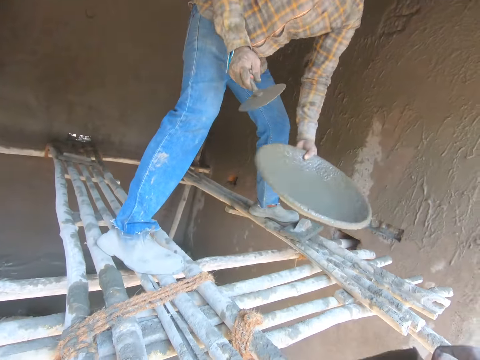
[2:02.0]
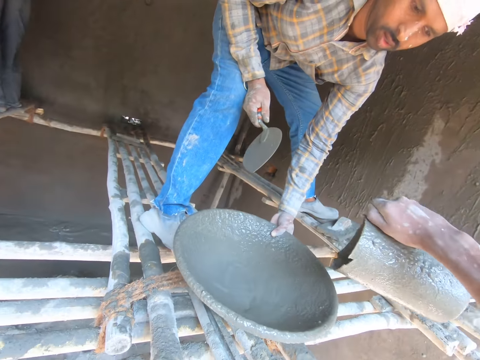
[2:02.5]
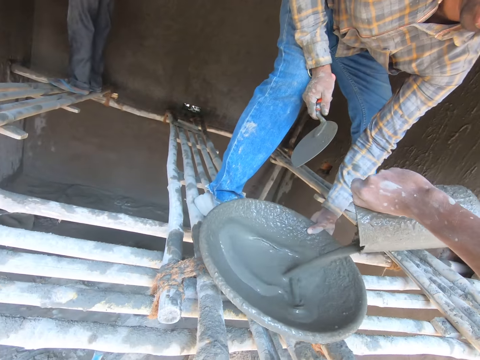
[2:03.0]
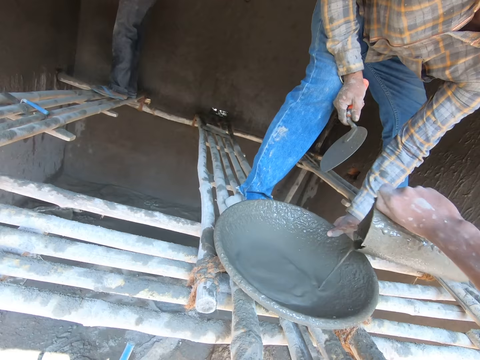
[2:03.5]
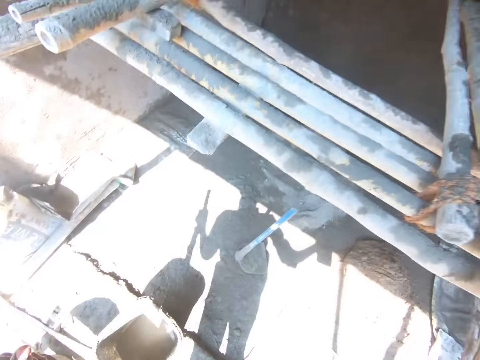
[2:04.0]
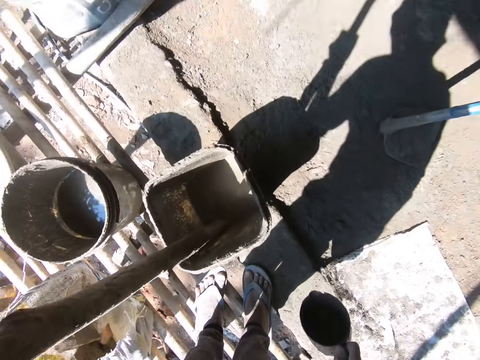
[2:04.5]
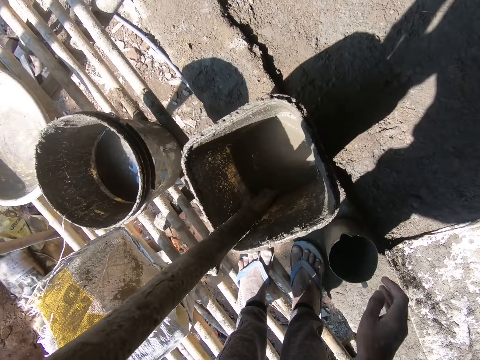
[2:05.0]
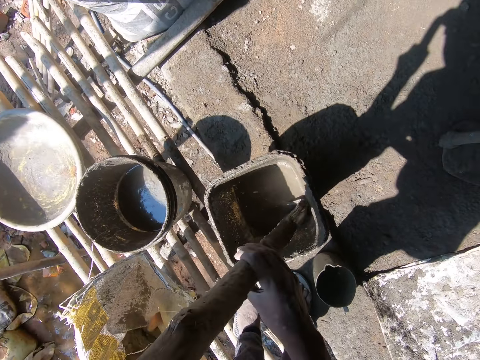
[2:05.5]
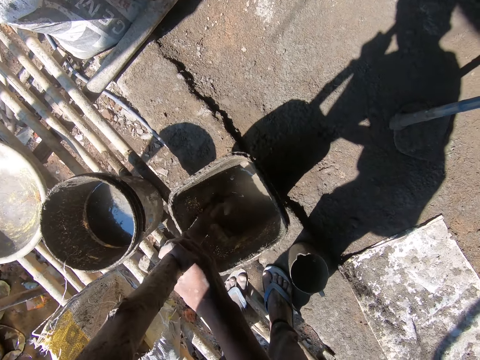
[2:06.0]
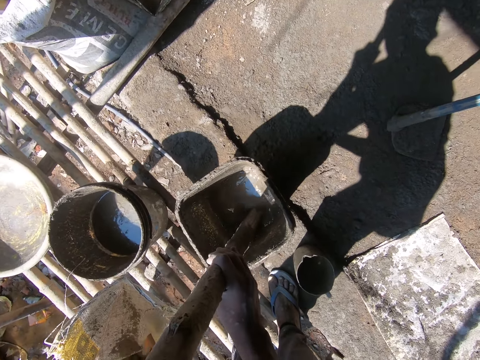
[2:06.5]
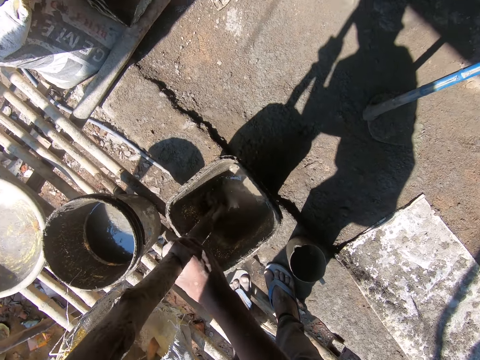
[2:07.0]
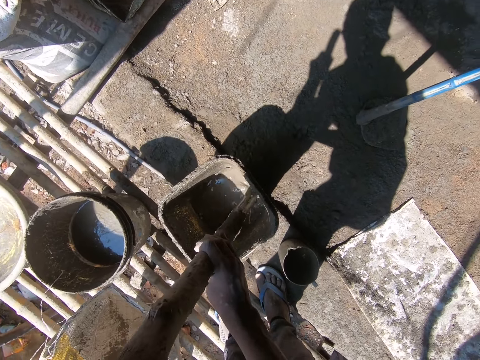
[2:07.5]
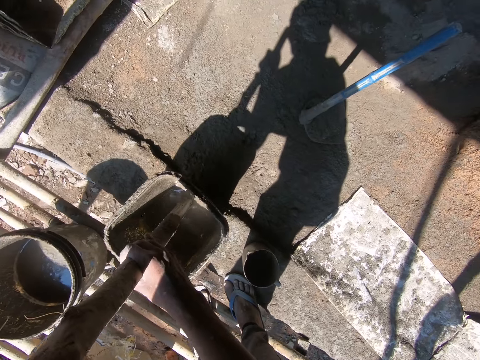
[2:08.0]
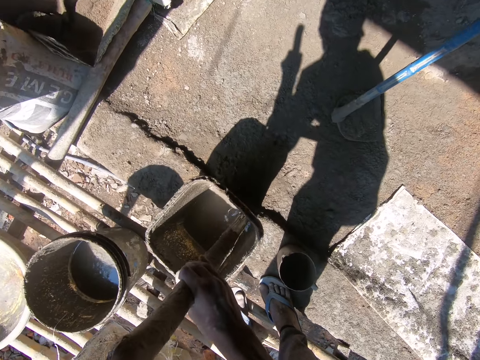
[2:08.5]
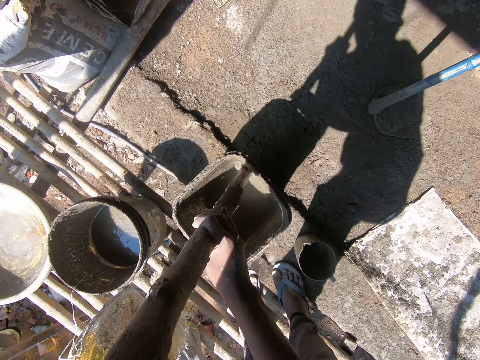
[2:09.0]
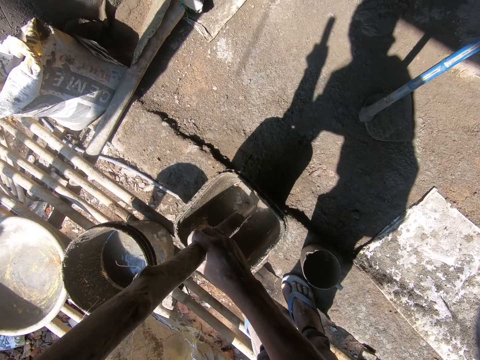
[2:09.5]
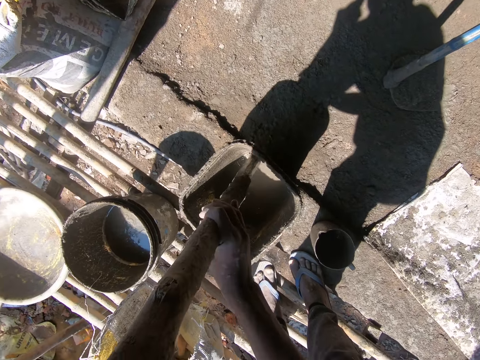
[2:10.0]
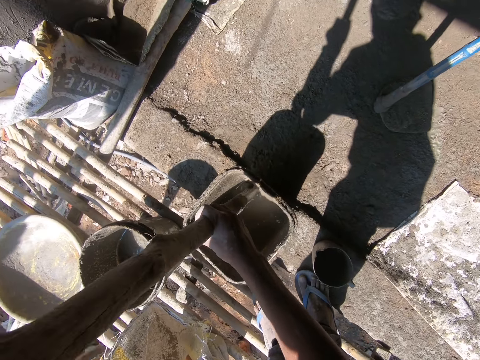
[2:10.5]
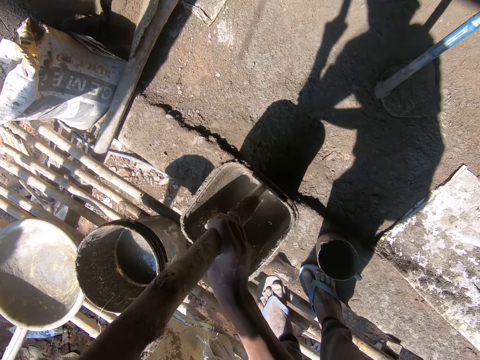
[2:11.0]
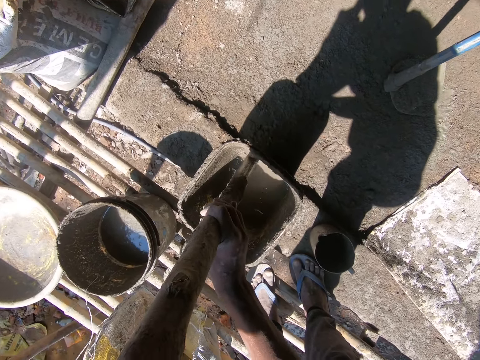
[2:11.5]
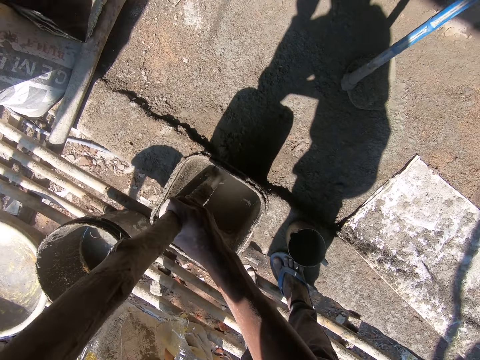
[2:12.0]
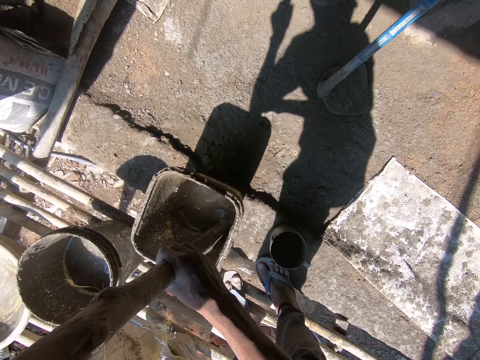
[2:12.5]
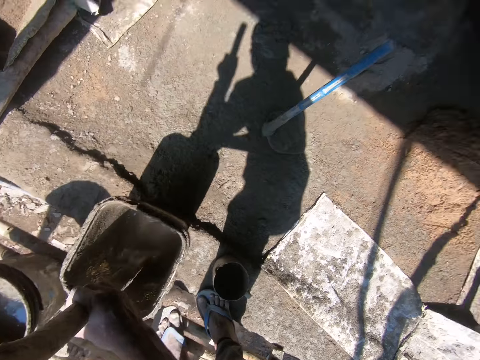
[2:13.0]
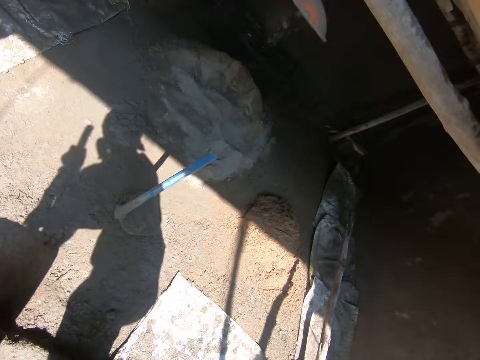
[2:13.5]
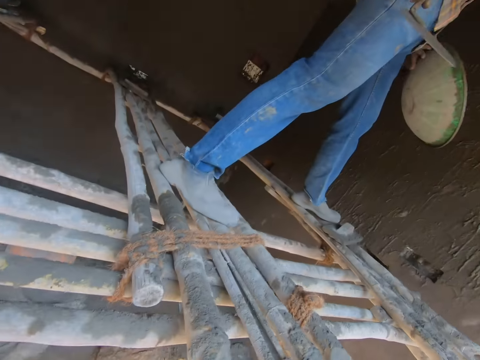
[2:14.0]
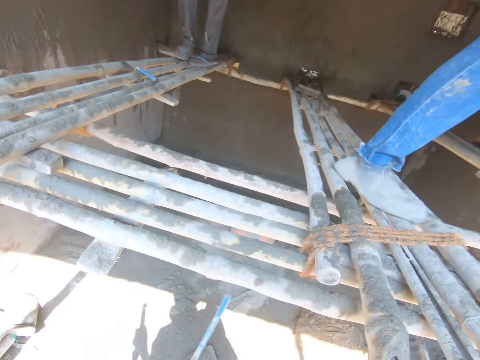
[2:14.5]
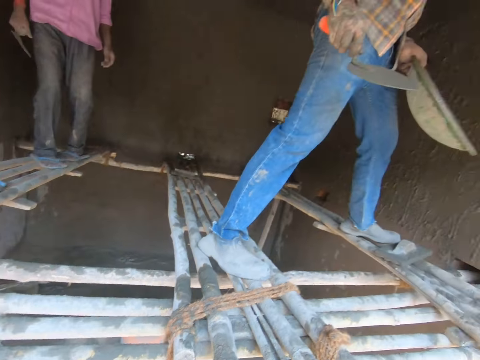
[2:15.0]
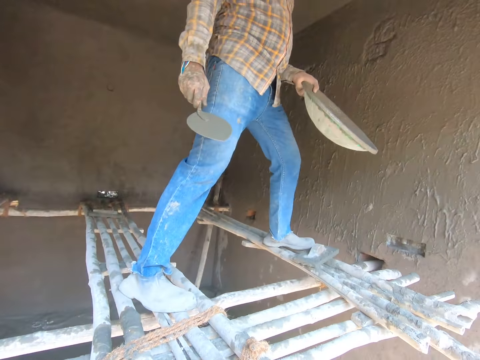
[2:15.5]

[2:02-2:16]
The camera wearer pours the mortar on the basin. They put the jar down. They stir the mortar in the bucket. They stare at the construction site.

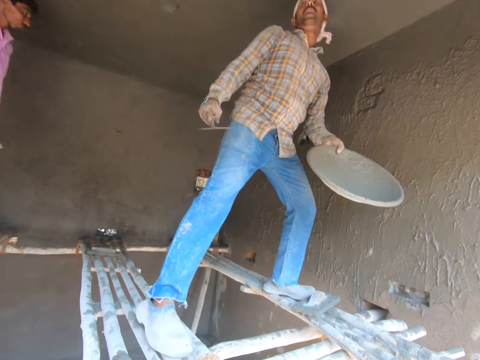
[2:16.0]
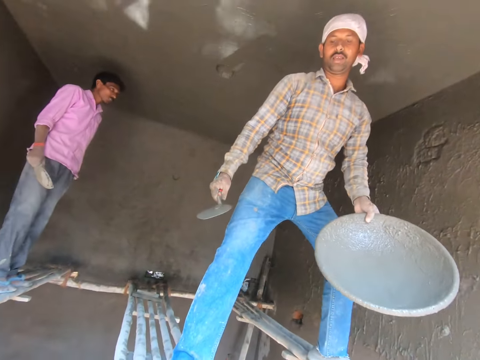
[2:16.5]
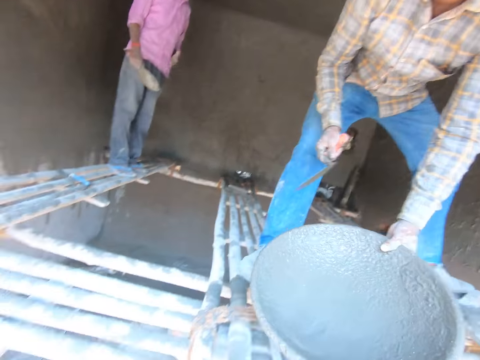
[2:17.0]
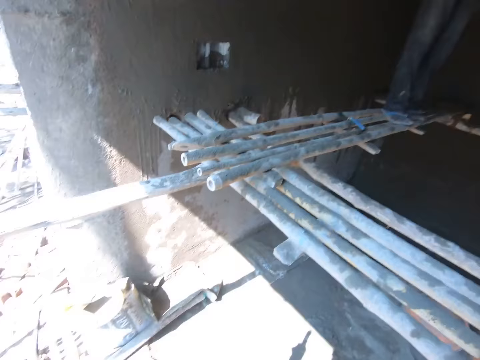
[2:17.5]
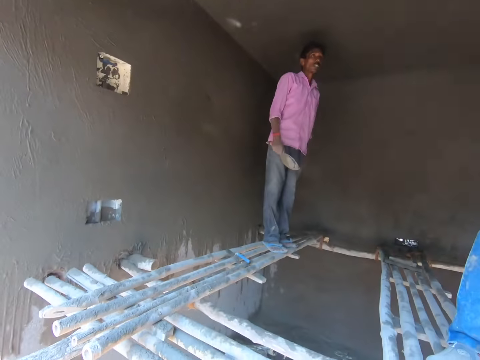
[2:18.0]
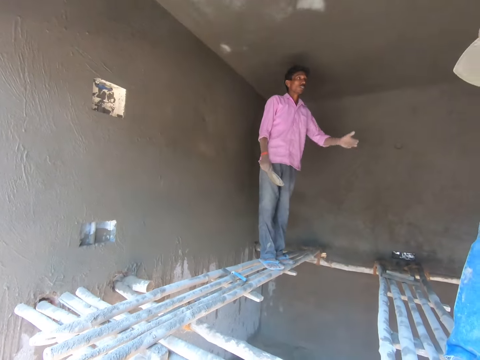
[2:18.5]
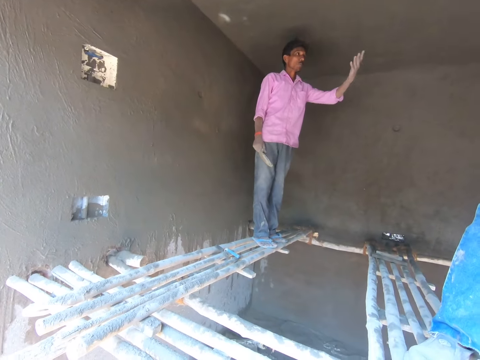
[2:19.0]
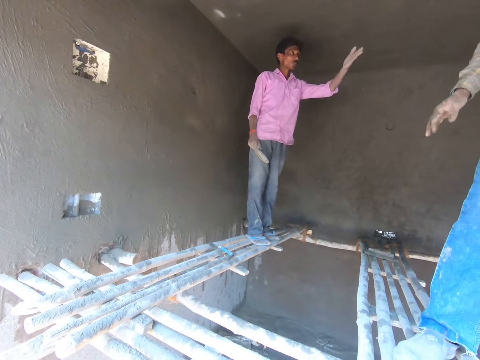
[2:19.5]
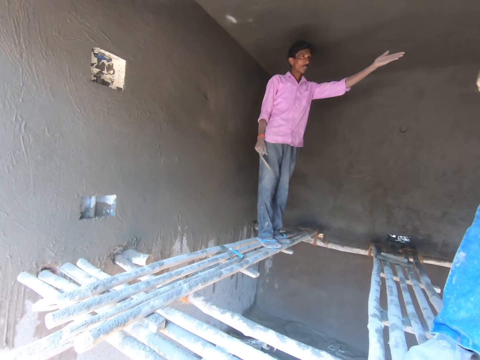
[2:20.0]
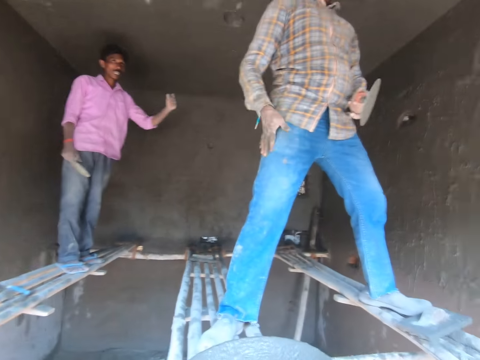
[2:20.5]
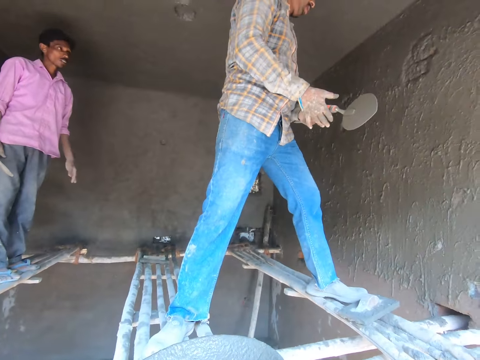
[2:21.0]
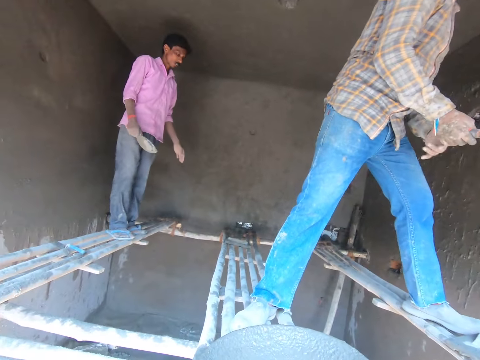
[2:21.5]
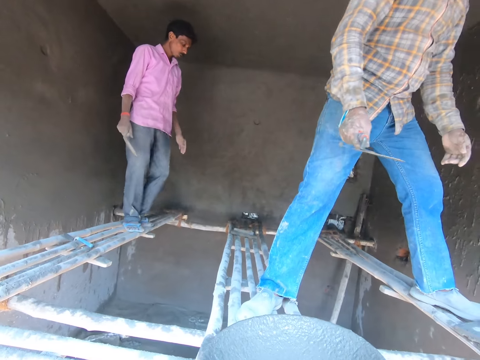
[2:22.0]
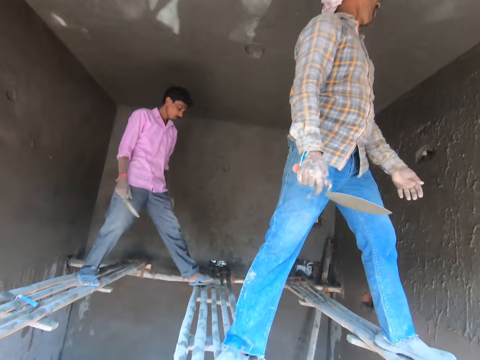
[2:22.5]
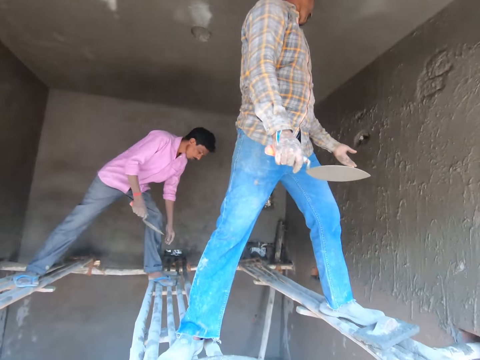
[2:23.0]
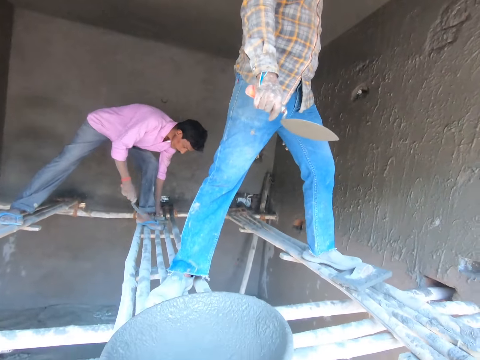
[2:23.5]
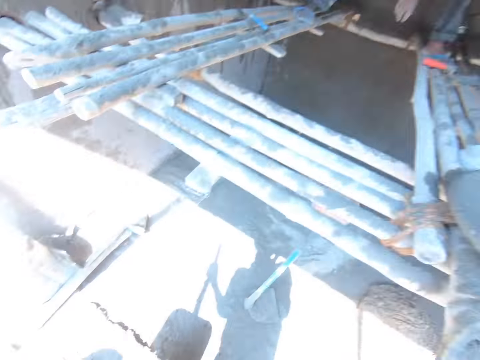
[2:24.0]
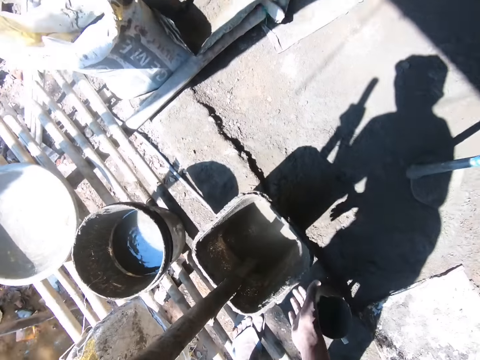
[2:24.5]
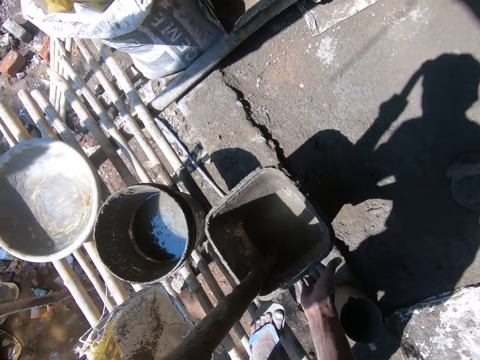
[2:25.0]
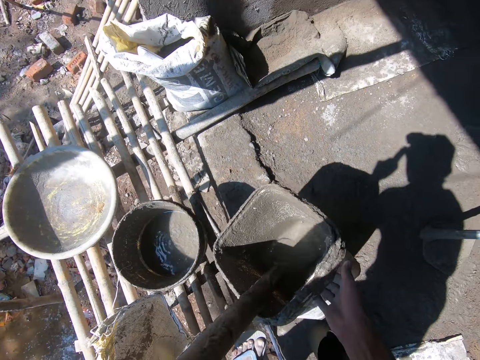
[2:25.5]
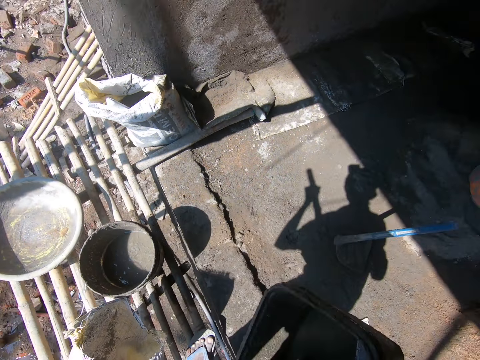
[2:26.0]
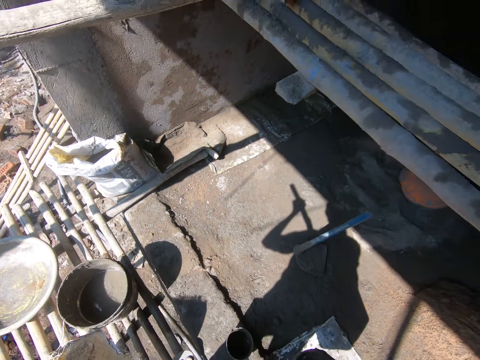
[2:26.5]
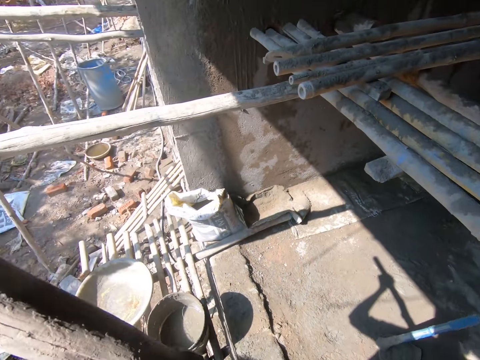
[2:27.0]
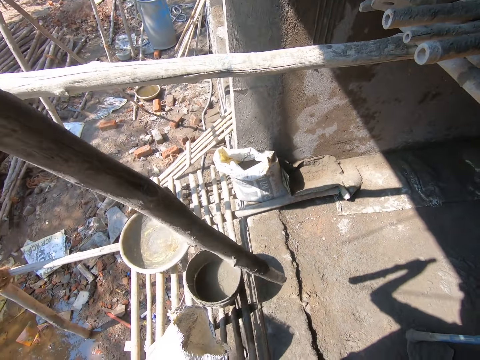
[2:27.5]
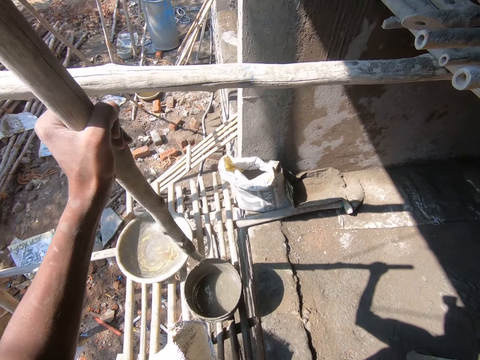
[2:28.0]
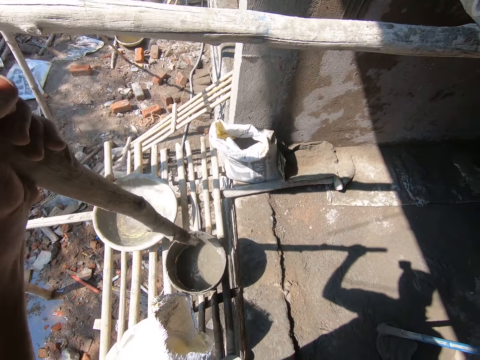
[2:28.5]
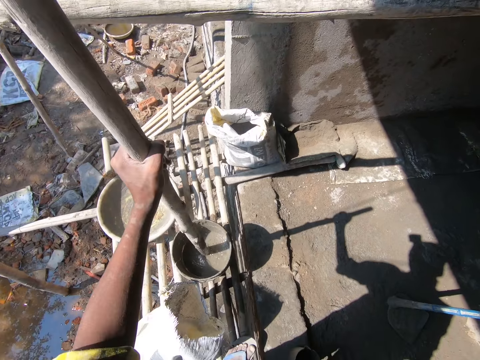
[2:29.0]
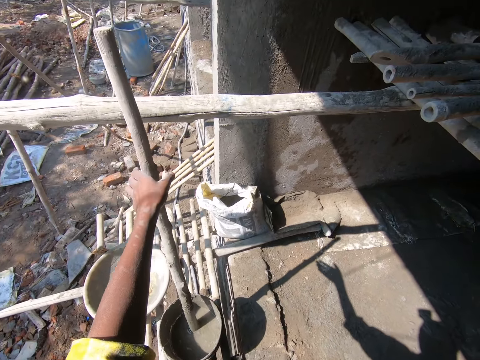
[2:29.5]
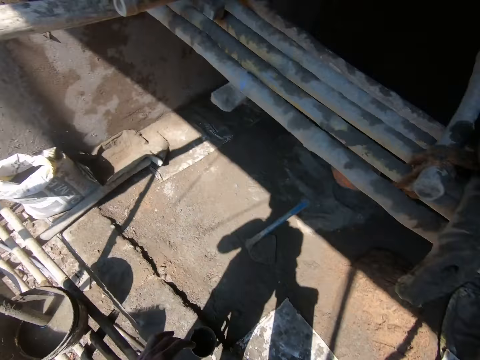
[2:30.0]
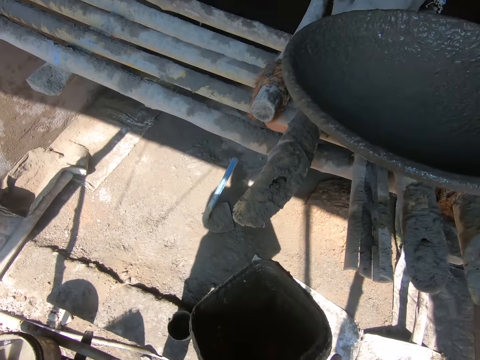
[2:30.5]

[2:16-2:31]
A man walks with the tray or basin and places the basin on the construction ladder. A person talks to the man. Another man gestures at the wall. The first man moves the hand. The other man walks on the construction ladder. The person moves near the first man and picks the trowel down. The camera wearer carries the bucket with wood. They lift up the bucket of mortar. They put the wood aside. They place the stirring rod in the bucket.
